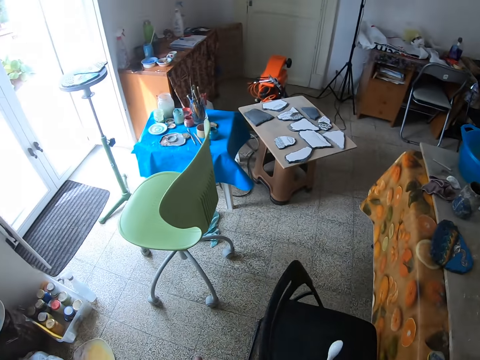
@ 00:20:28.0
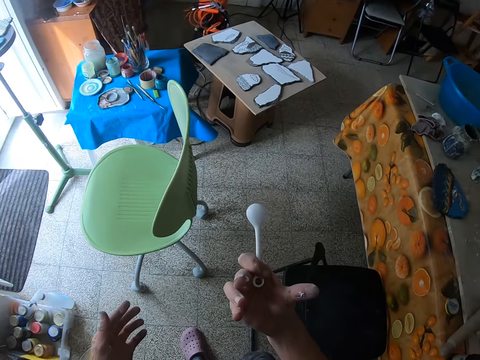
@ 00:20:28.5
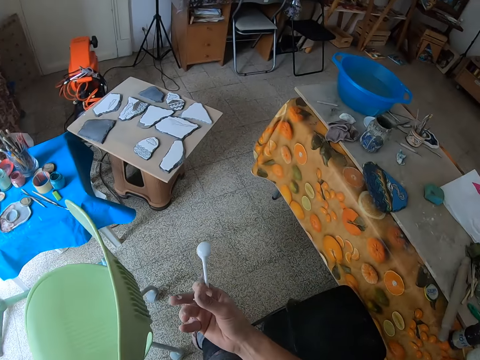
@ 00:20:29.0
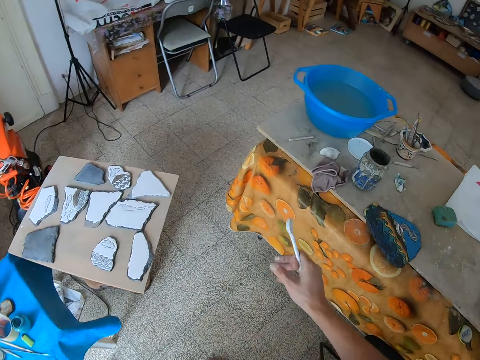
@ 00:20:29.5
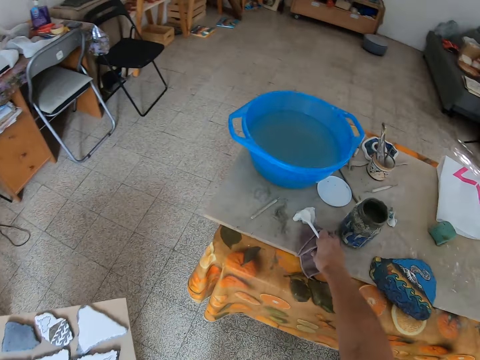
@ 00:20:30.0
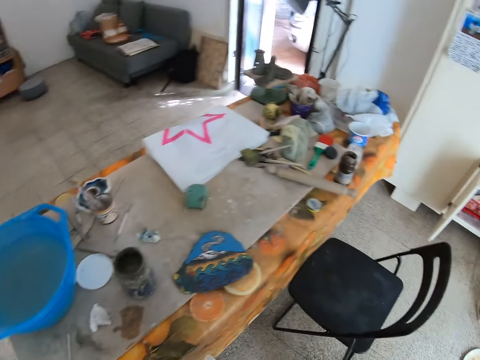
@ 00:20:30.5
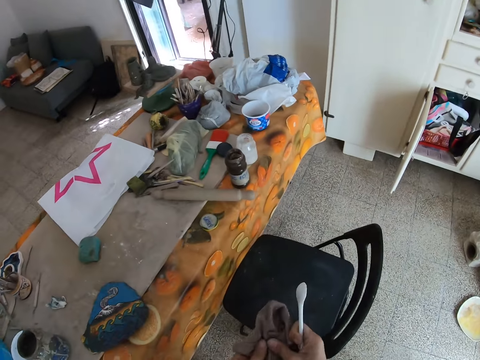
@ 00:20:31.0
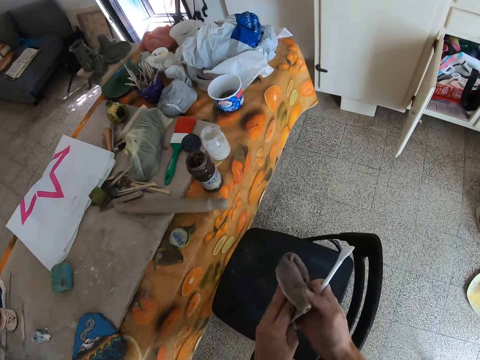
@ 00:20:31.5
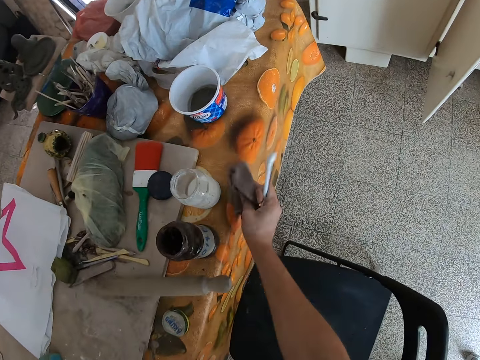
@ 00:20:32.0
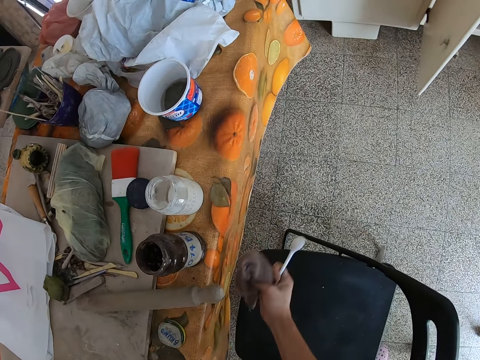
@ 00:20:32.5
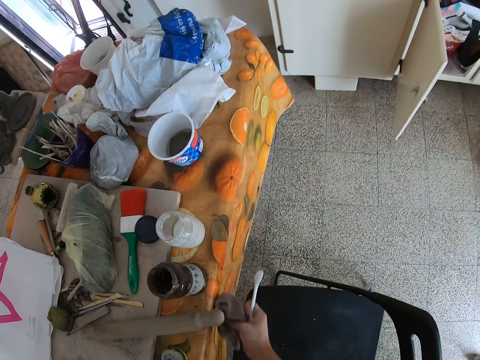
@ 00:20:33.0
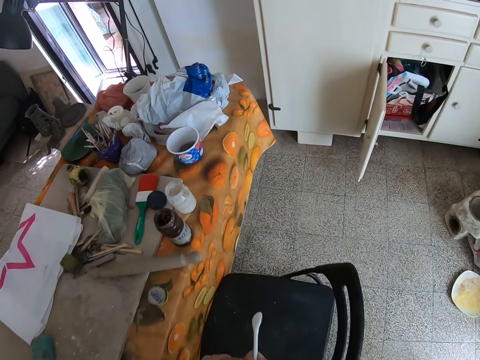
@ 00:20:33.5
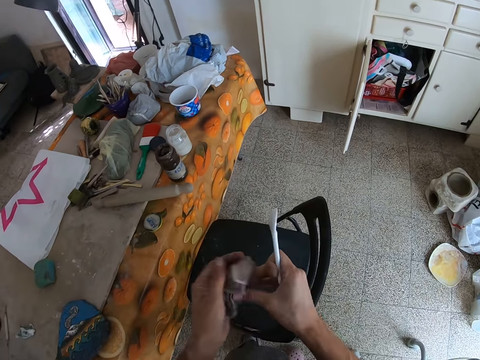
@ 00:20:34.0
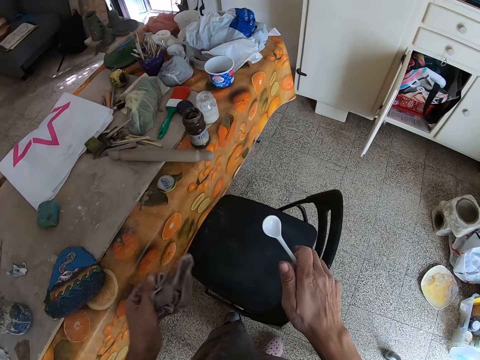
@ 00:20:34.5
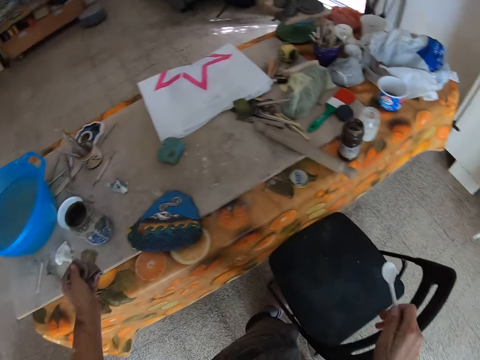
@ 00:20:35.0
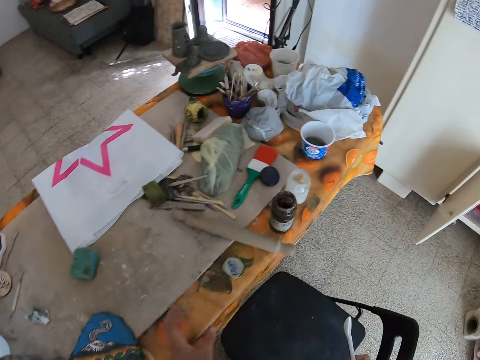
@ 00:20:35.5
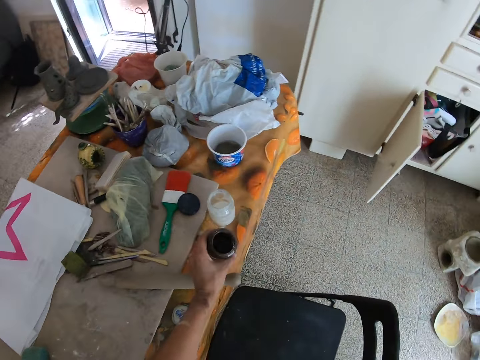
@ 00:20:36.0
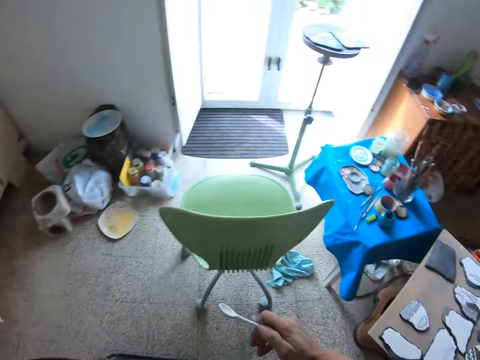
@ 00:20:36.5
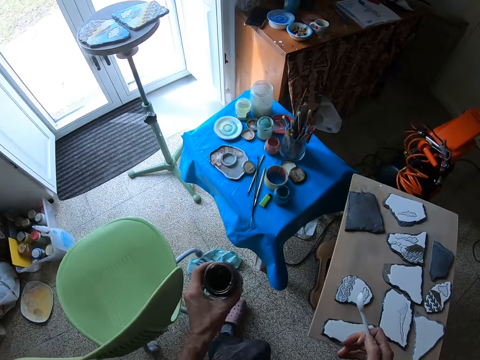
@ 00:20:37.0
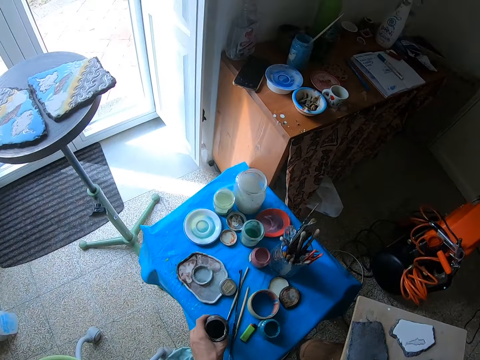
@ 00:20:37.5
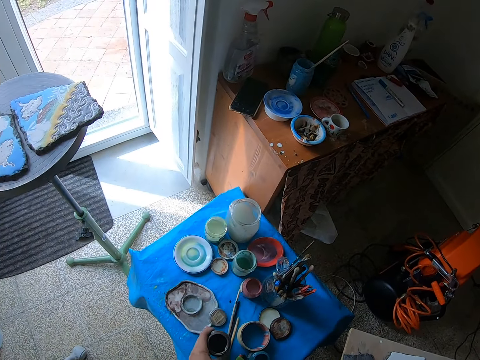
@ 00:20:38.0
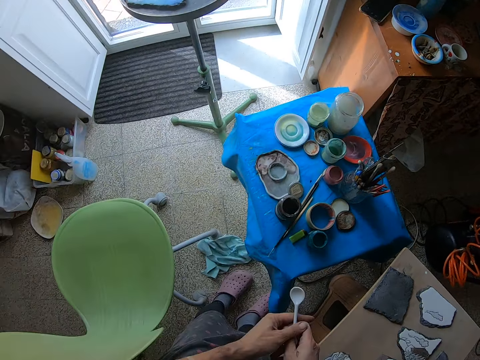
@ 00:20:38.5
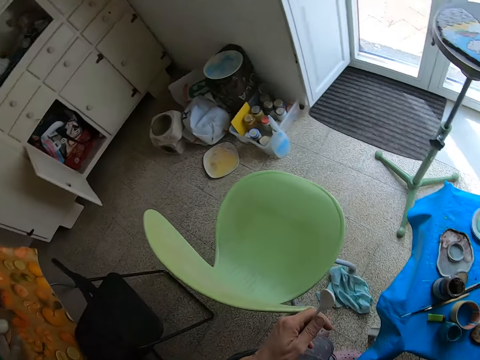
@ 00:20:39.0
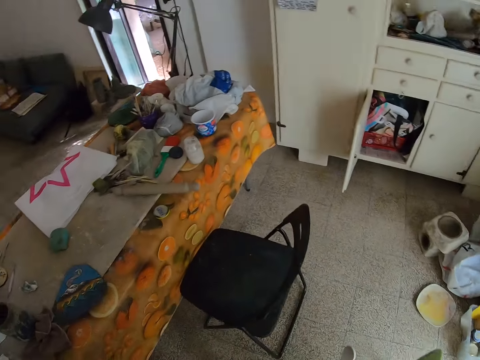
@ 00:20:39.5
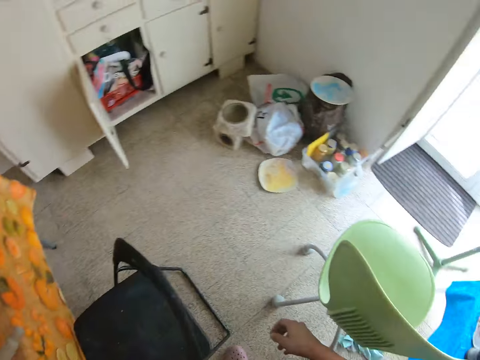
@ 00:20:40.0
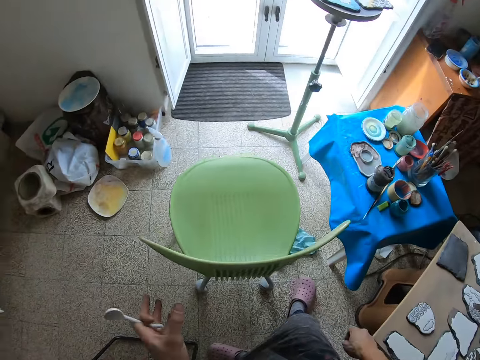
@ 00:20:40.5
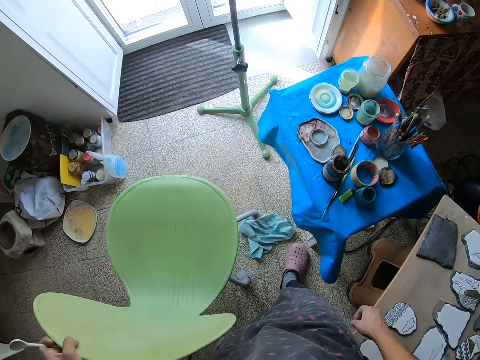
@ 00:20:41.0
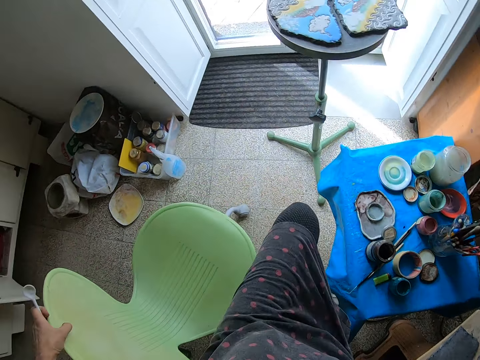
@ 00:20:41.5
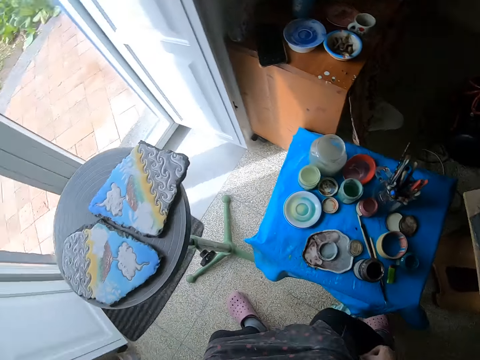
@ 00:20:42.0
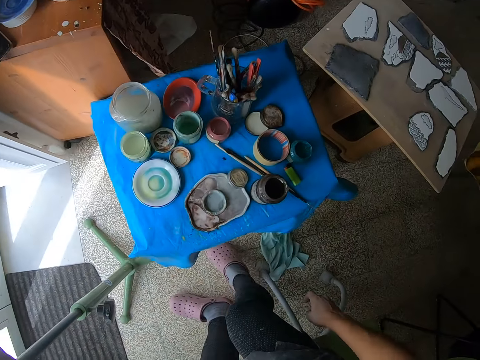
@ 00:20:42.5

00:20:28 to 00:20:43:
The camera wearer walks around. She picks a napkin or towel on the table with her right hand. She unfolds the towel. She cleans the table with the napkin in her right hand. She holds the towel. She touches the napkin with both hands. She wipes the hands with the towel. She throws the towel on the table. She picks the paint jar on the table with her left hand. She places the paint jar on the table with her left hand. She passes the spoon from the right hand to the left hand. She turns around. She moves a chair with her left hand.

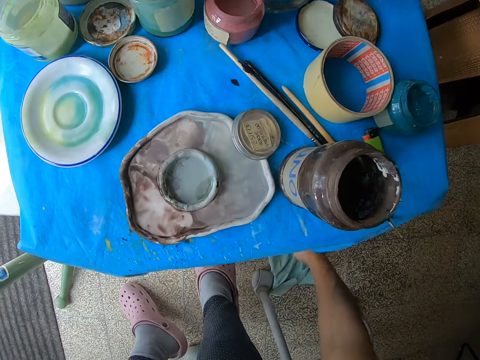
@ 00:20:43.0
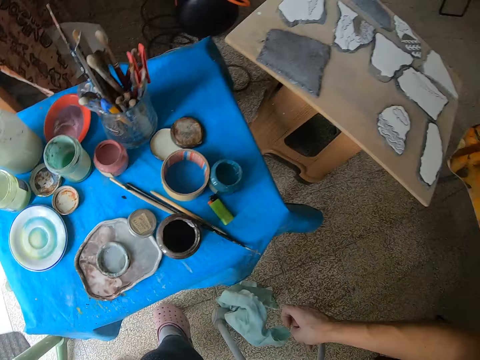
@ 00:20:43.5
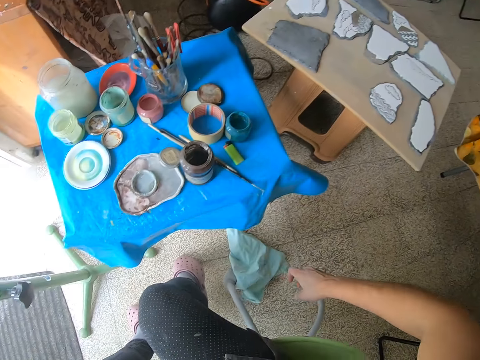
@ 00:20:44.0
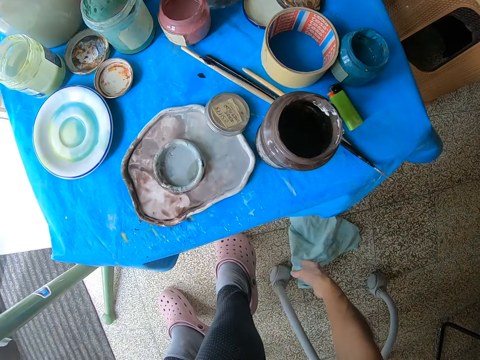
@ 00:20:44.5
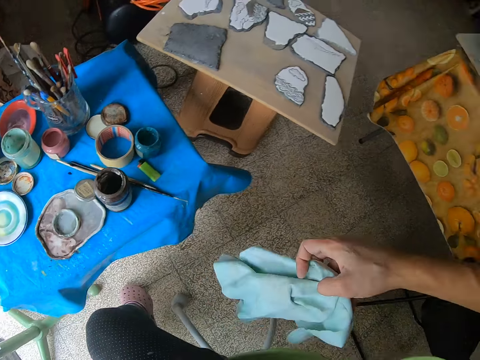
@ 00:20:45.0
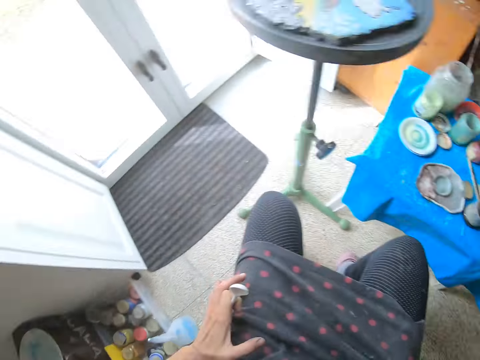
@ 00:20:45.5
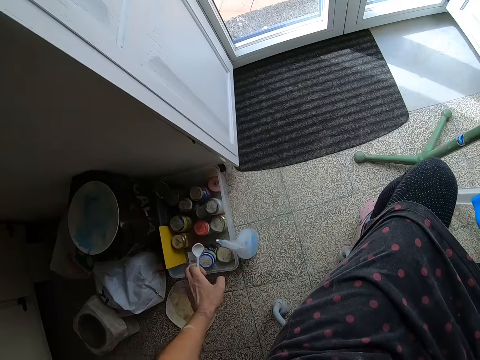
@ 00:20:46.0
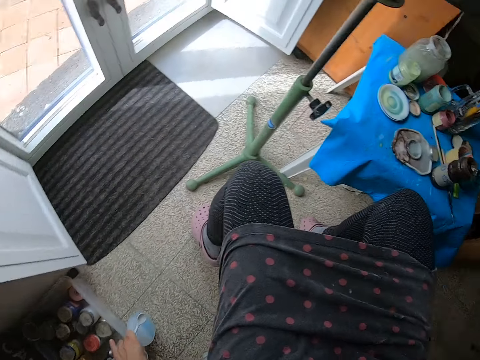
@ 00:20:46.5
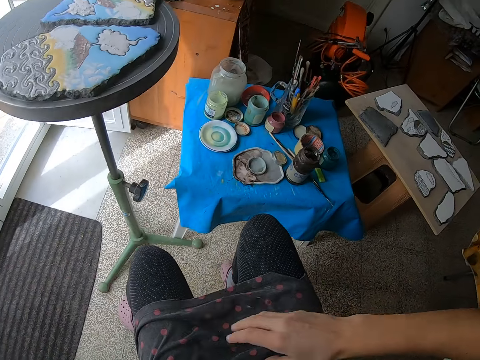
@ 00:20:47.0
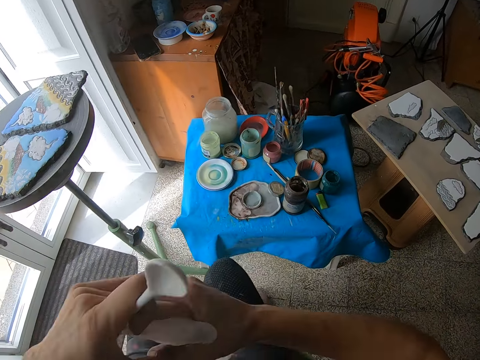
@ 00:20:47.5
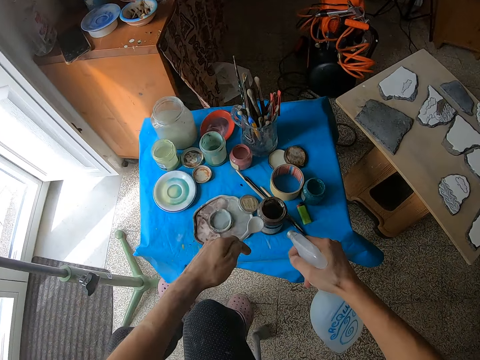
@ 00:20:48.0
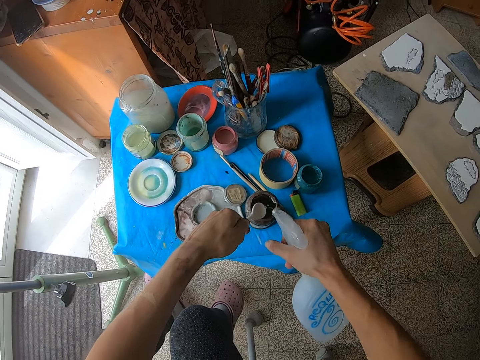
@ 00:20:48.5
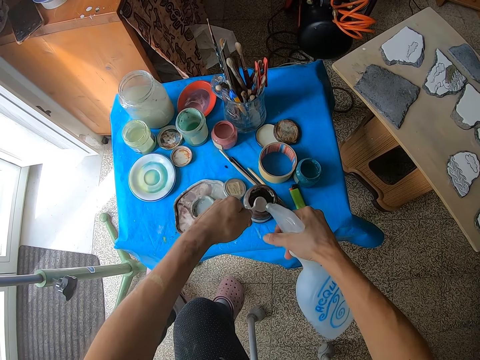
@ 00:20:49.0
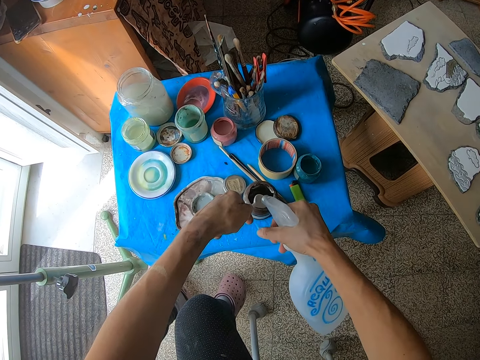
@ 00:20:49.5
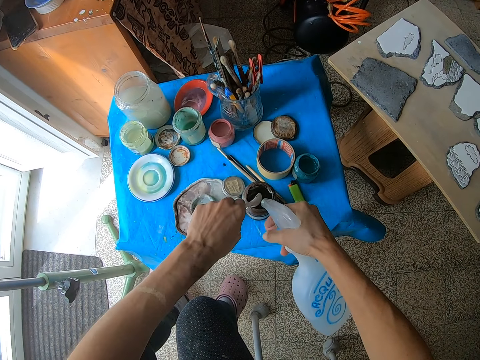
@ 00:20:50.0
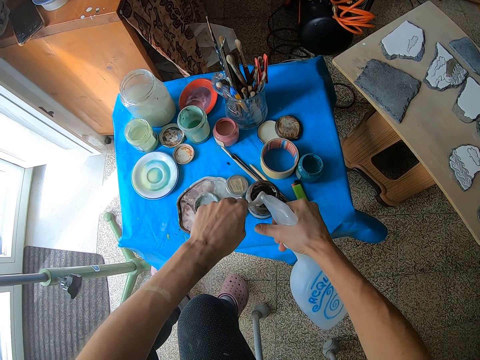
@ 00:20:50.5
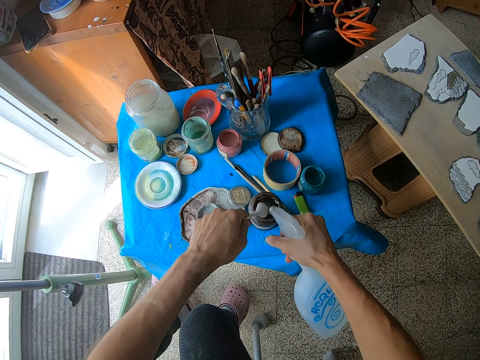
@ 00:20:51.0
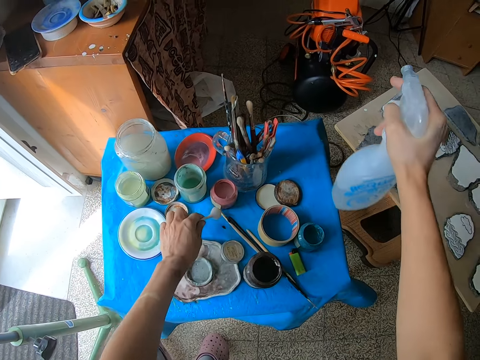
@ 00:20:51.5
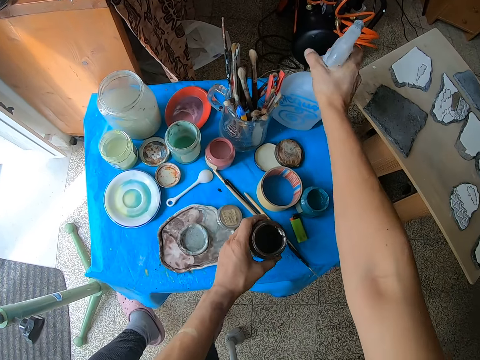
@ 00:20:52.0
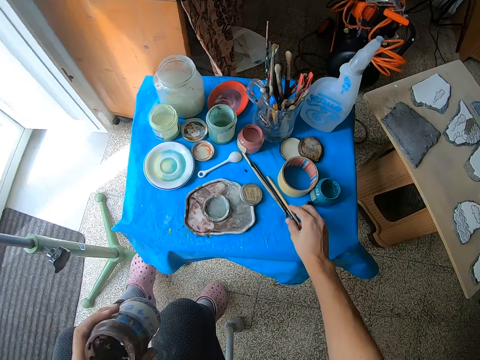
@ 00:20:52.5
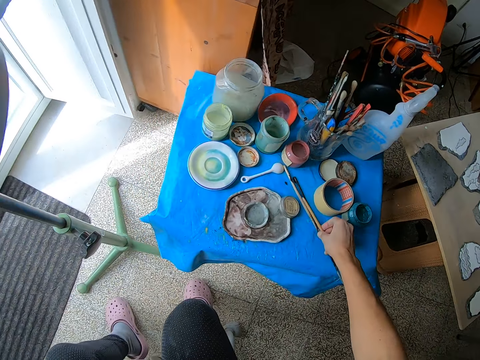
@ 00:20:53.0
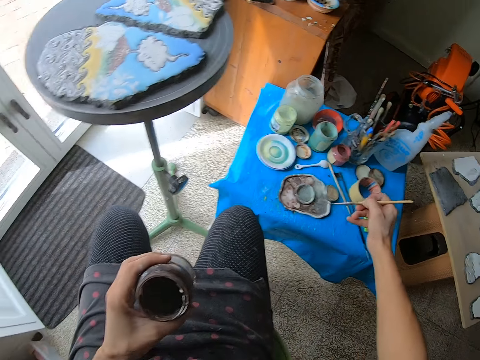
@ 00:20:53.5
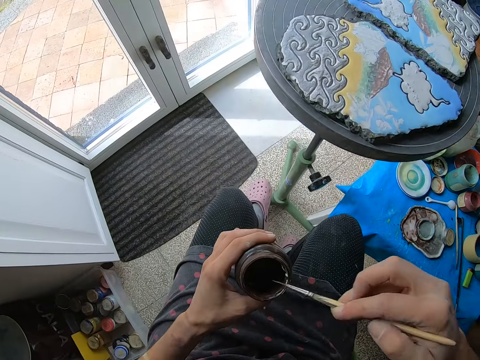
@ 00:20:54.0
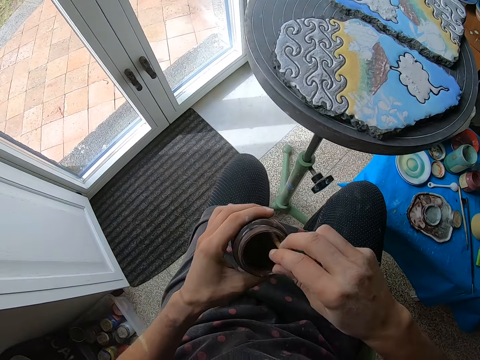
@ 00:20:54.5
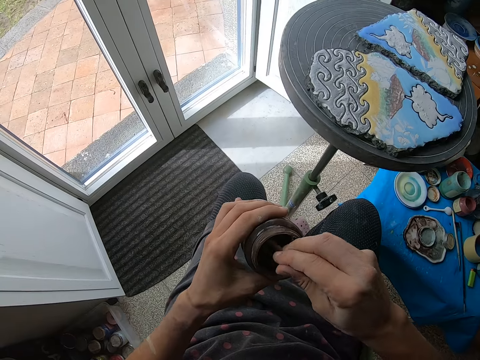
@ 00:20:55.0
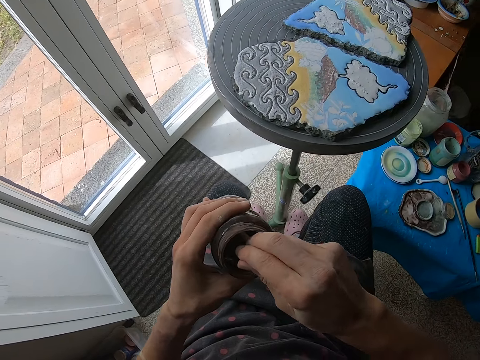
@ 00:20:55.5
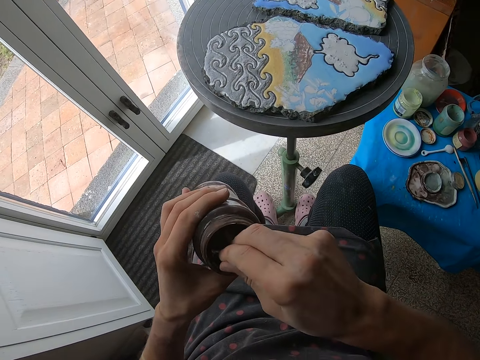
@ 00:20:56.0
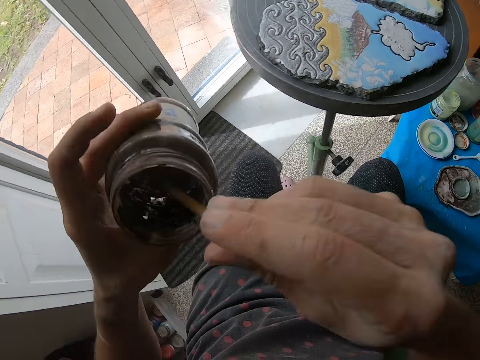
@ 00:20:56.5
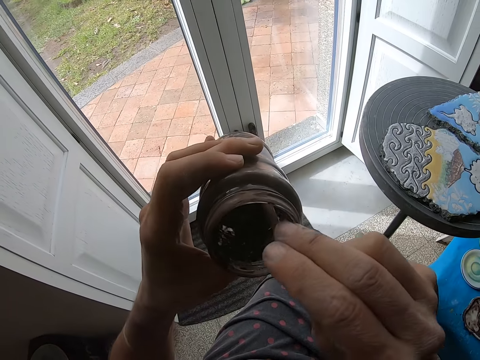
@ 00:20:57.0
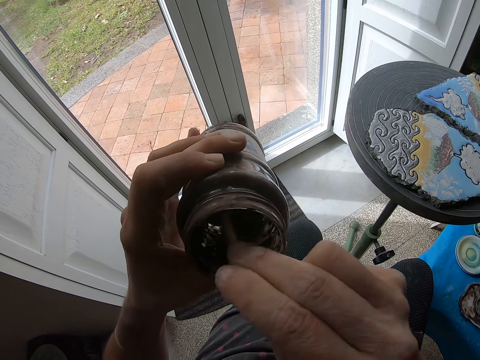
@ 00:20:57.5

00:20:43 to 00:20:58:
The camera wearer picks a cloth or towel on the floor with her right hand. She drops the towel on the floor. She picks the towel from the floor. She picks a spray bottle from the floor with her left hand. She passes the spray bottle from her left hand to her right hand. She presses the spray bottle into the paint jar with her right hand. She sprays the spoon. She drops the spoon on the table. She places the spray bottle on the table with her right hand. She picks the paint jar on the table with her left hand. She picks the paint brush on the table with her right hand. She puts the brush in the tin. She mixes the paint jar in her left hand with the brush in her right hand.
